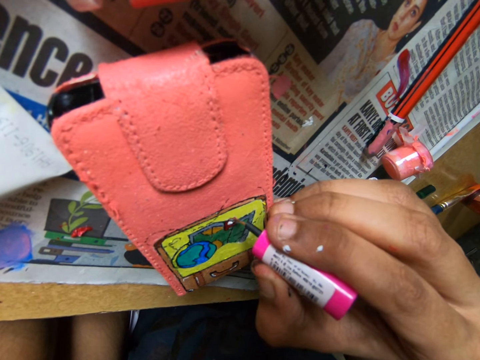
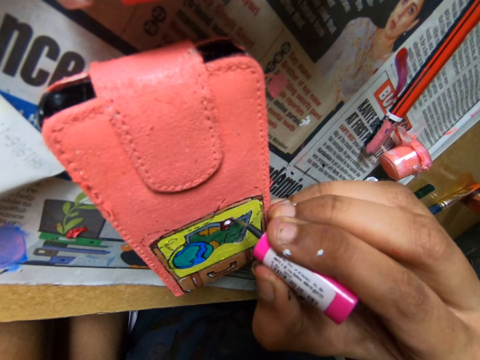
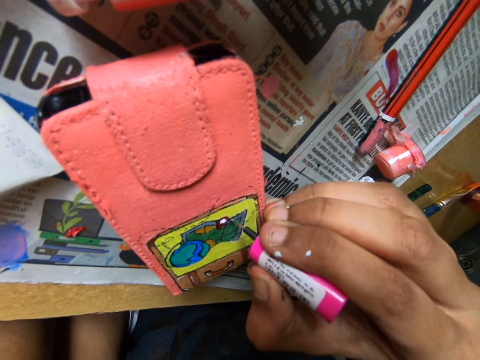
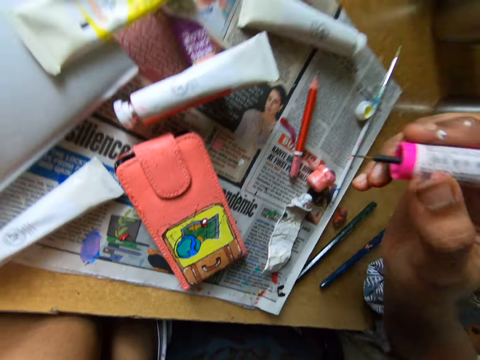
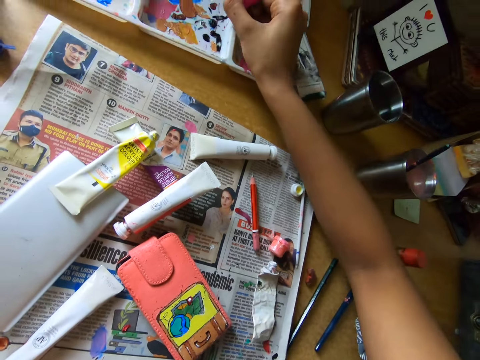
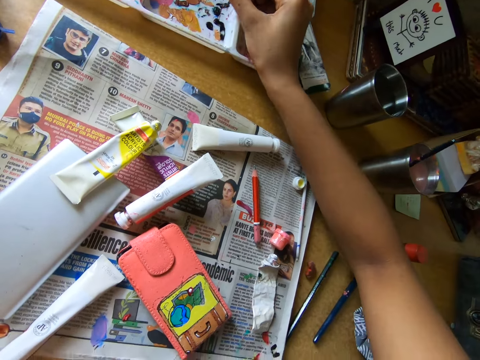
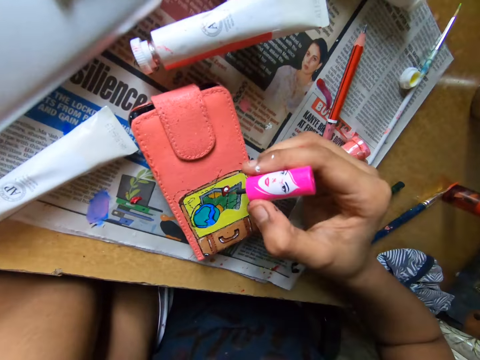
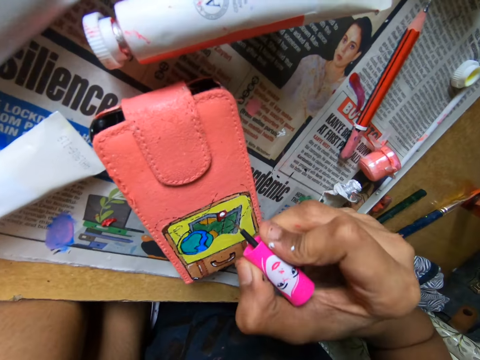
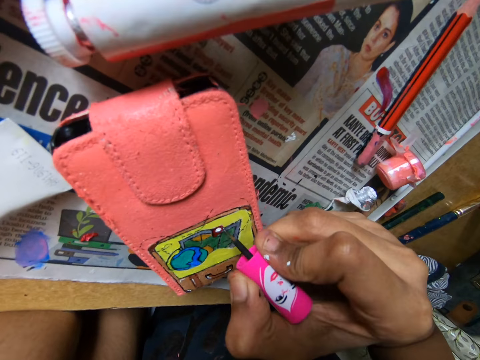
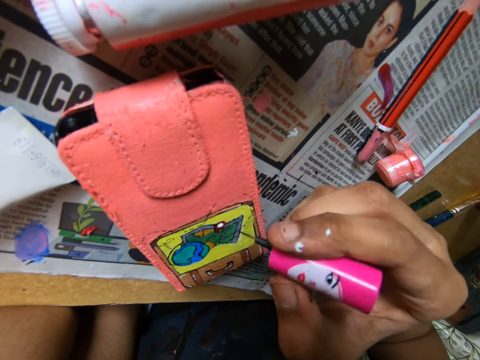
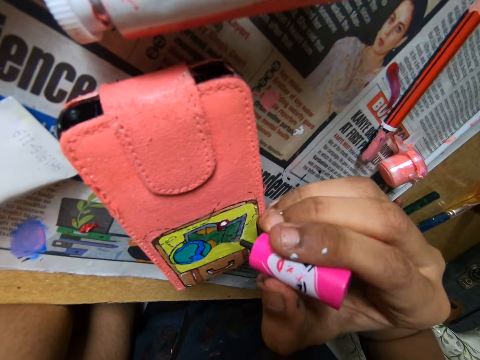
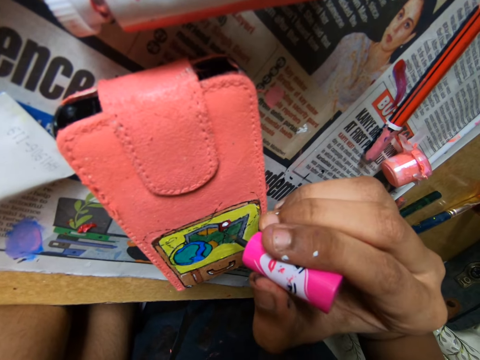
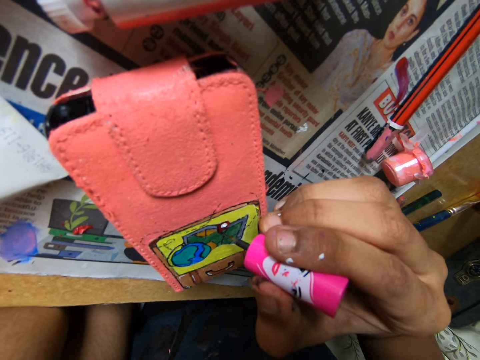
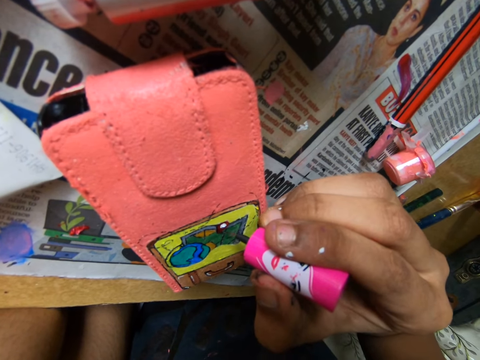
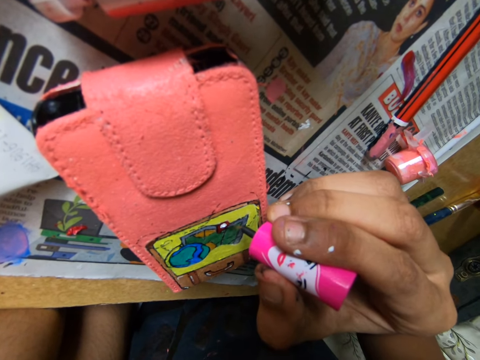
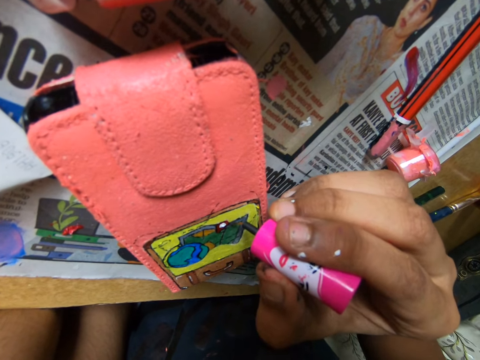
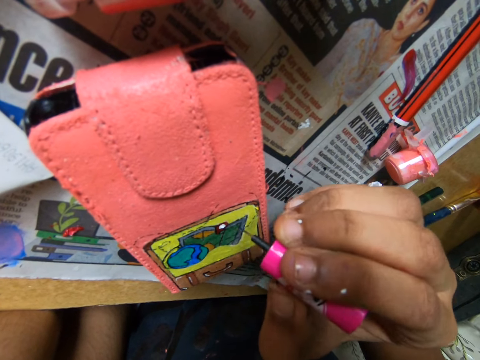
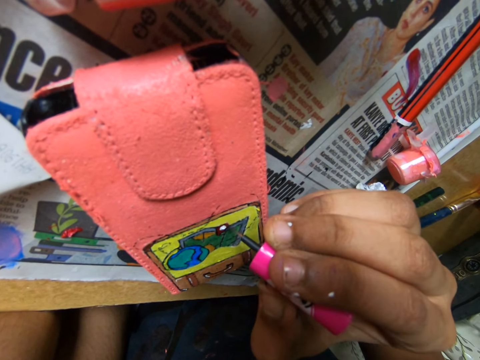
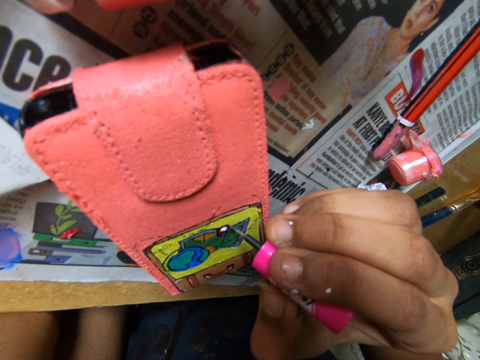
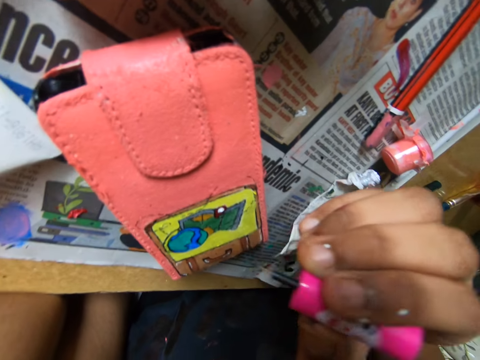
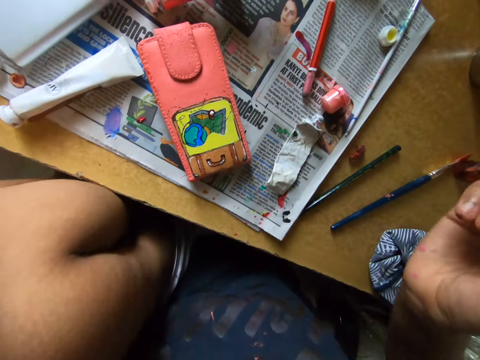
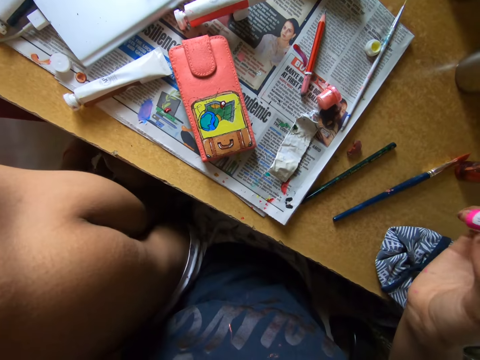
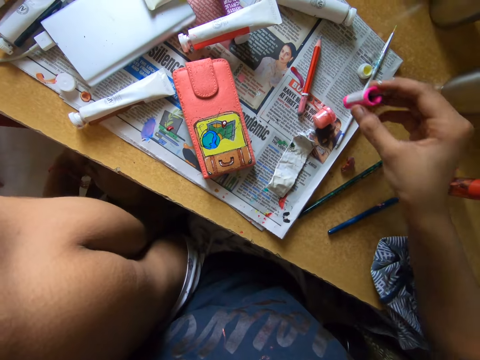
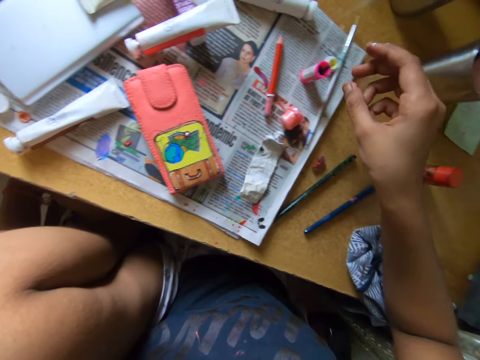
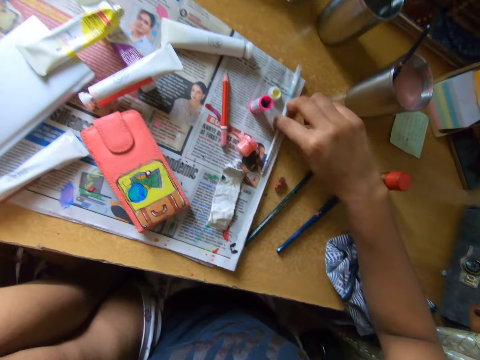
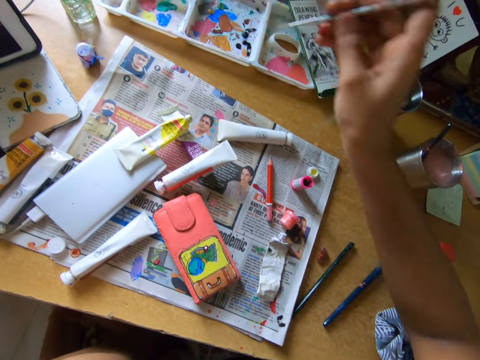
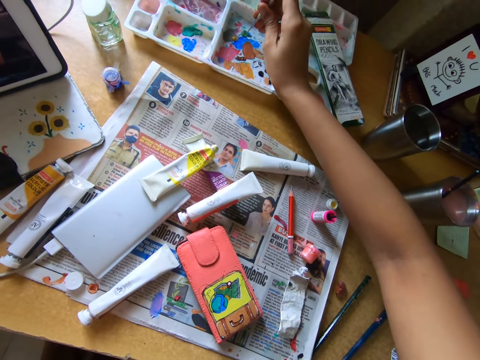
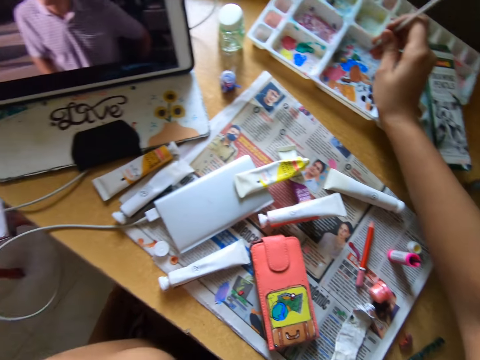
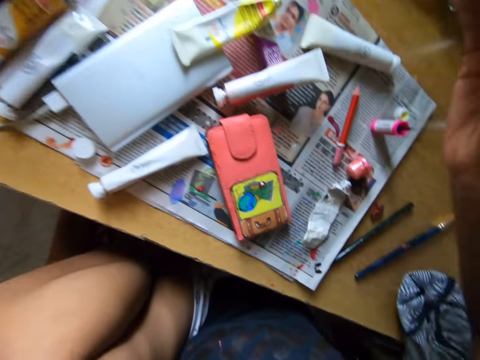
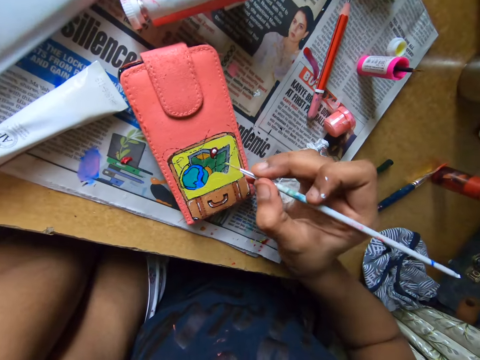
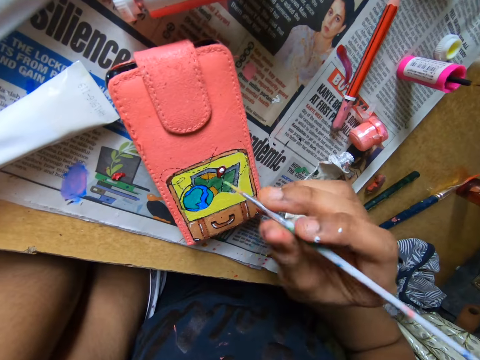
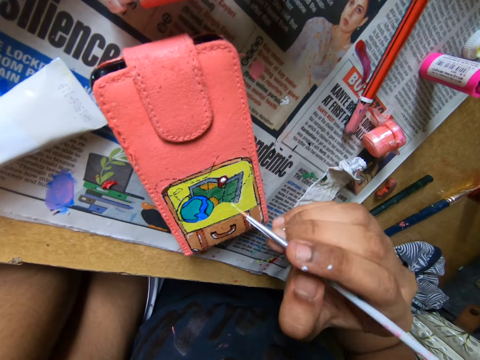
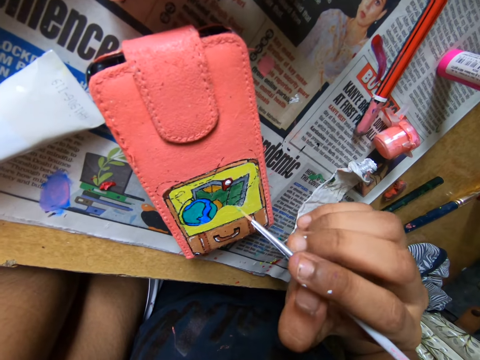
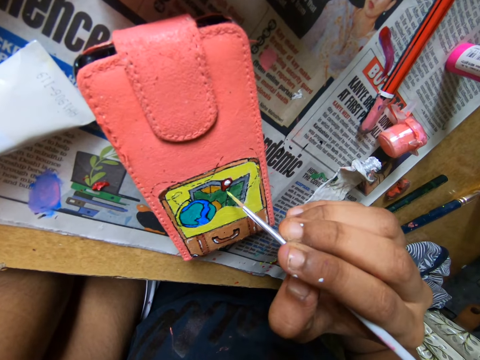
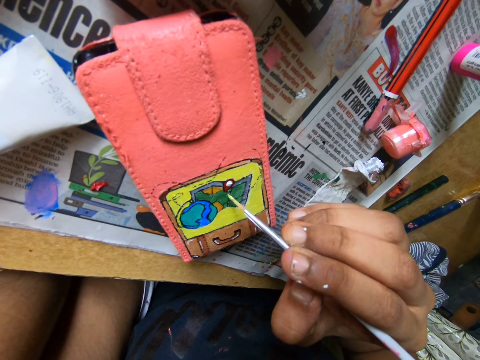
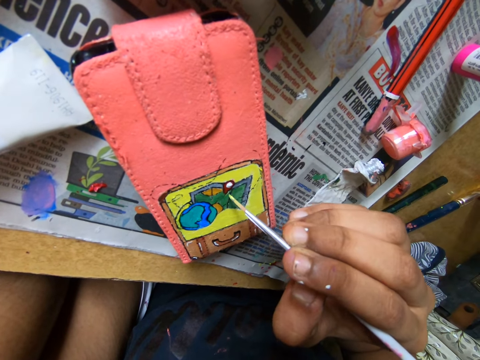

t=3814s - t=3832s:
The camera wearer rubs a paint marker on the paint tray. She scoops paint from the pallet on the table. She paints the pouch or wallet on the table with the paint brush or paint marker in her right hand. She looks at the wallet. She puts the paint marker on top of a newspaper on the table. She picks up a pencil brush on top of the newspaper. She rubs the pencil brush on the paint tray. She scoops paint from the pallet on the table. She watches on a tablet. She paints the pouch on the table with the paint brush in her right hand.

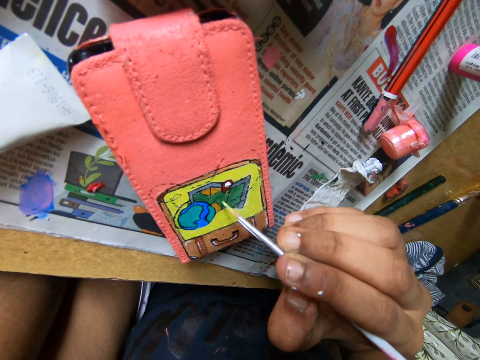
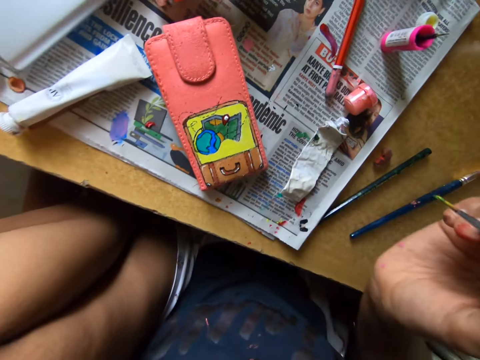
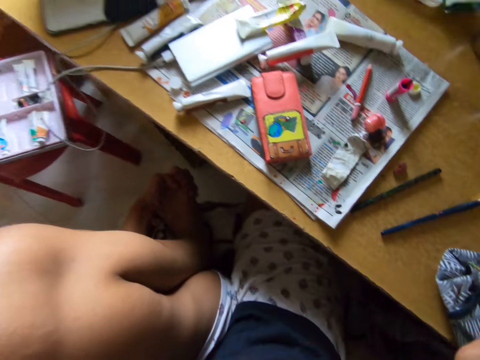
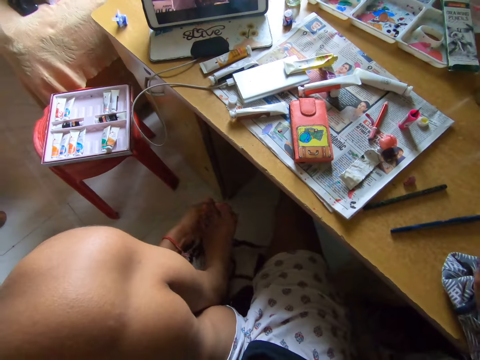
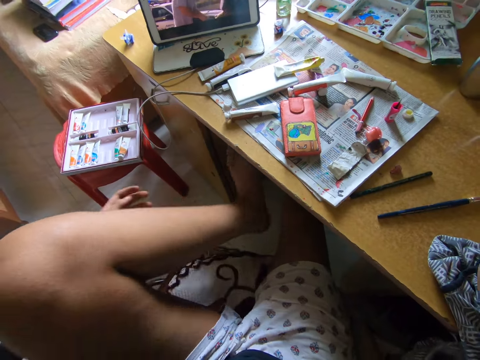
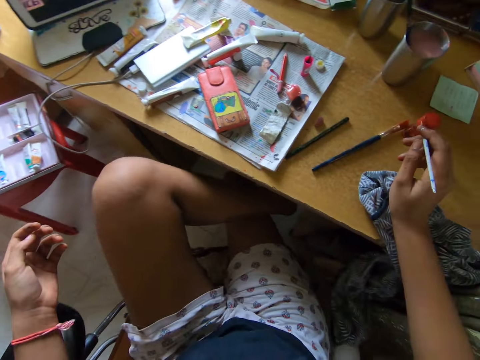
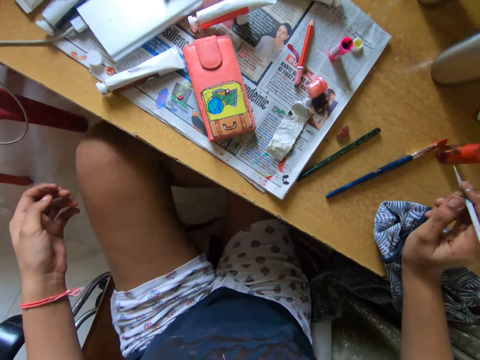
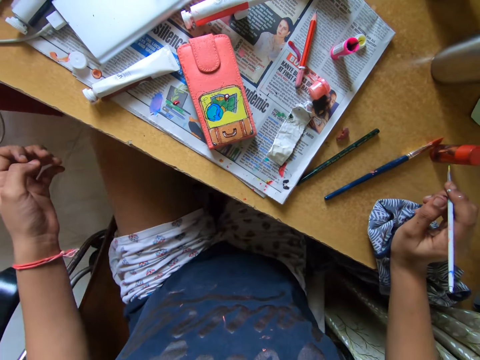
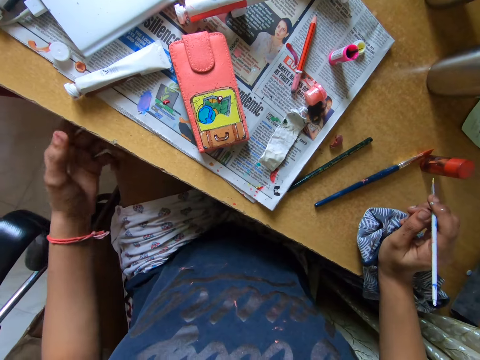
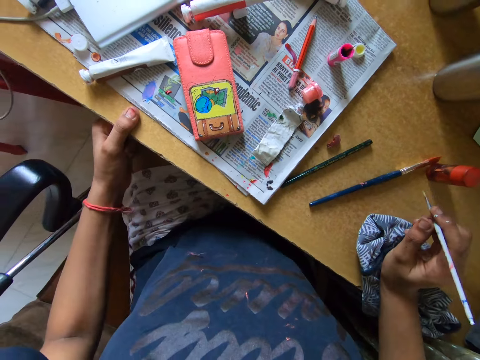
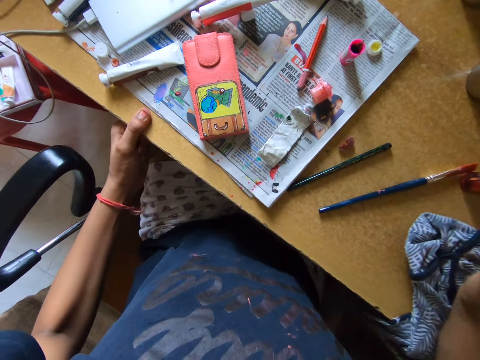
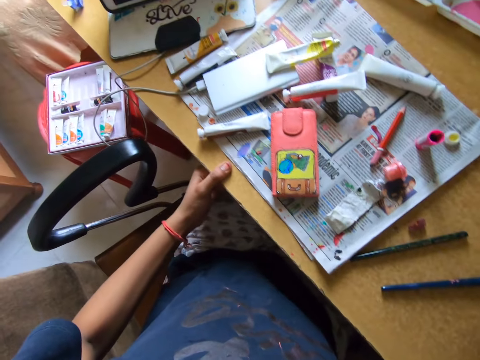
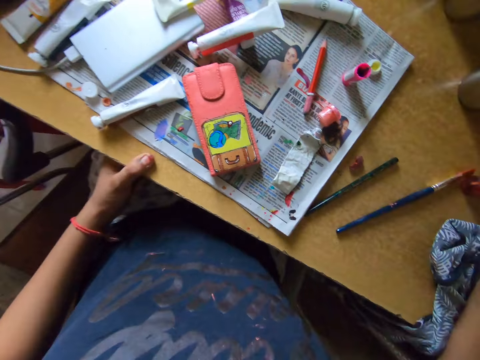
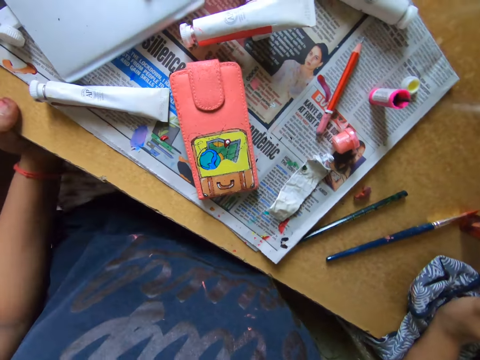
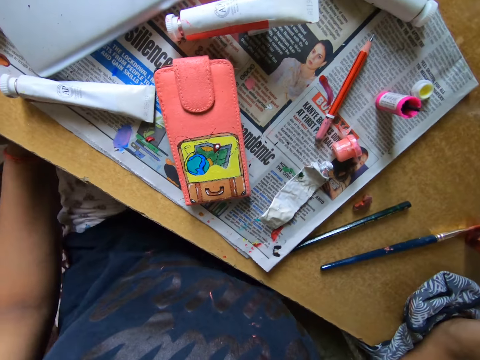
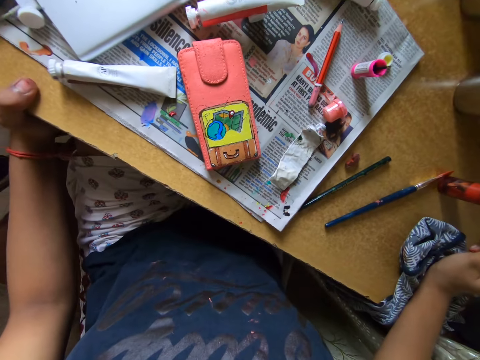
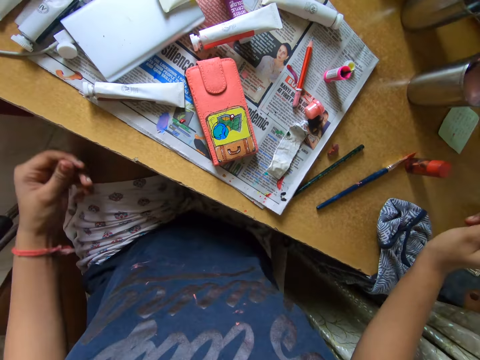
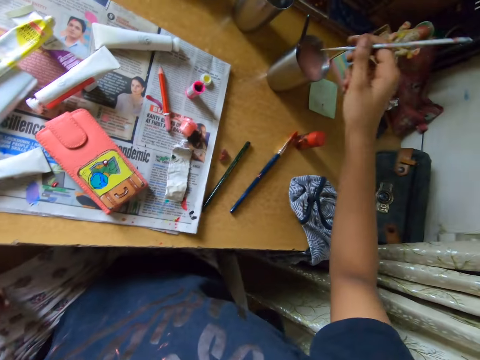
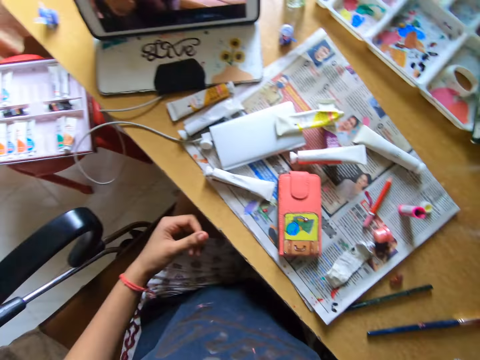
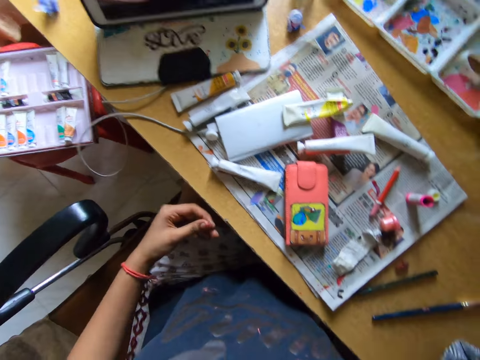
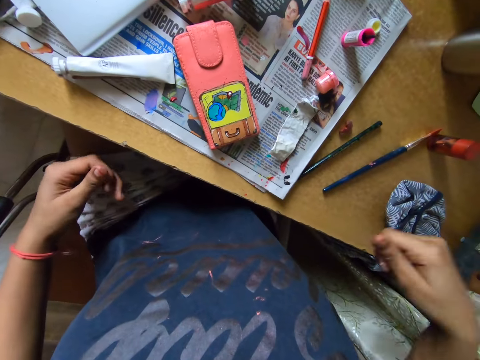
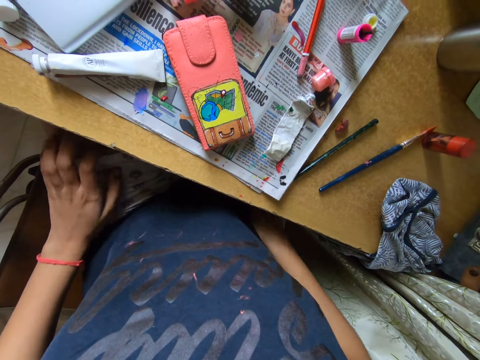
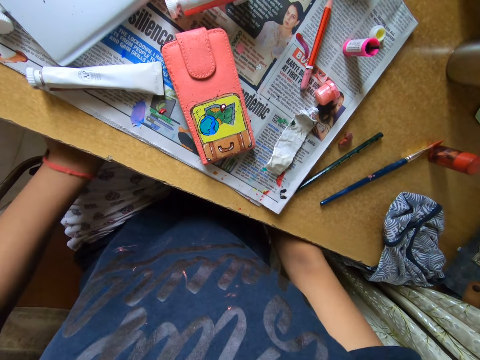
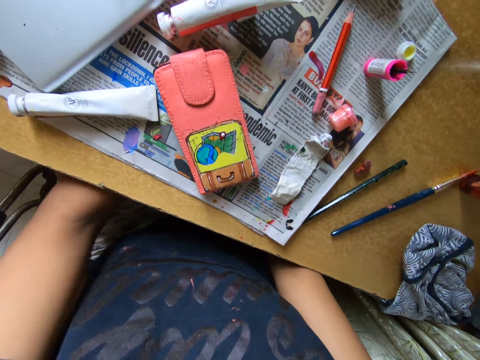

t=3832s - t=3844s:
The camera wearer puts down the leg. They move the chair closer to the table. They dip the brush into a cup of paint on the table. They watch on a tablet.
